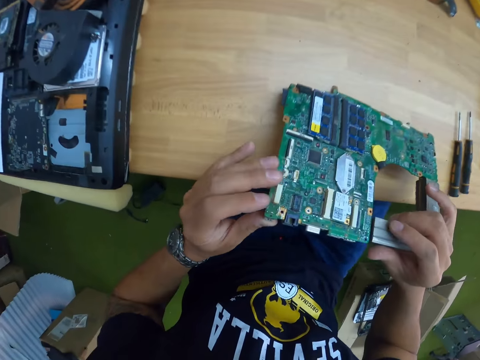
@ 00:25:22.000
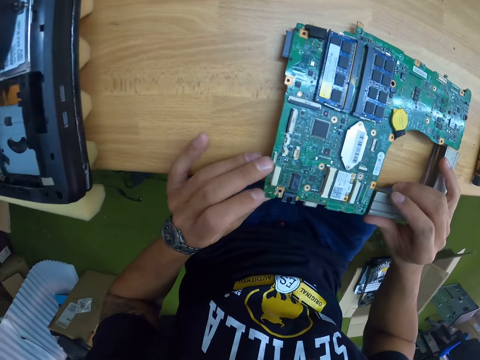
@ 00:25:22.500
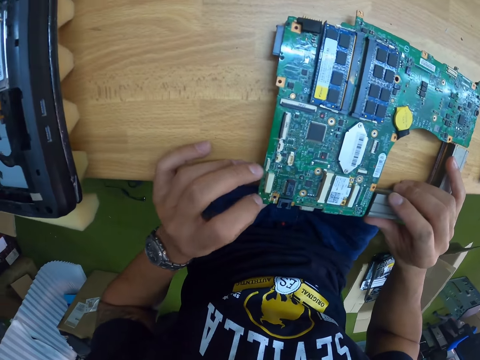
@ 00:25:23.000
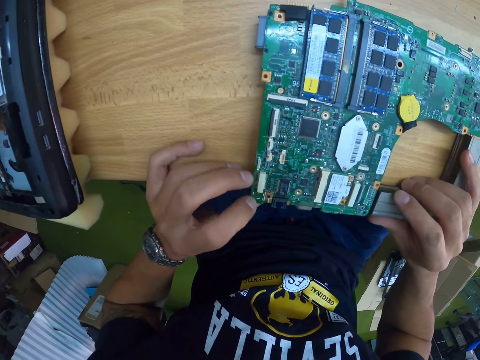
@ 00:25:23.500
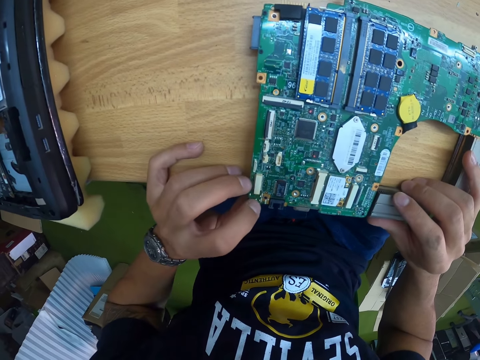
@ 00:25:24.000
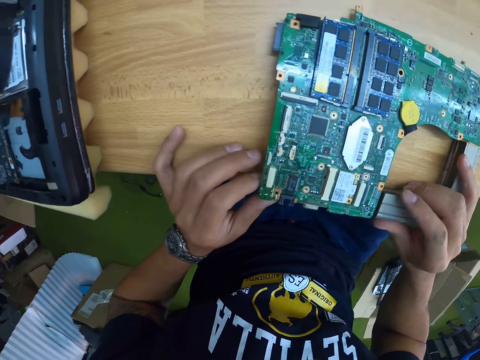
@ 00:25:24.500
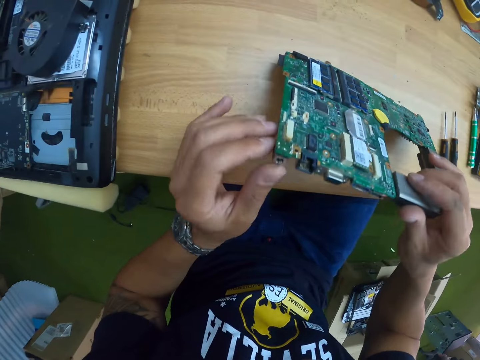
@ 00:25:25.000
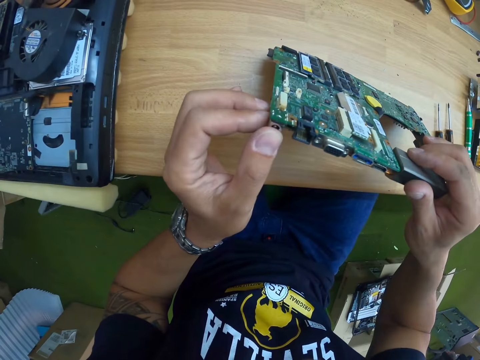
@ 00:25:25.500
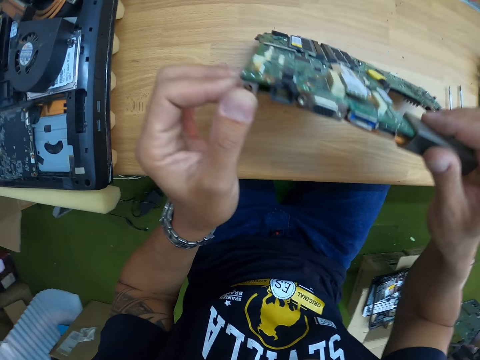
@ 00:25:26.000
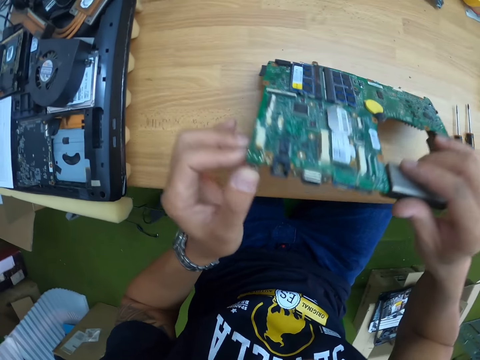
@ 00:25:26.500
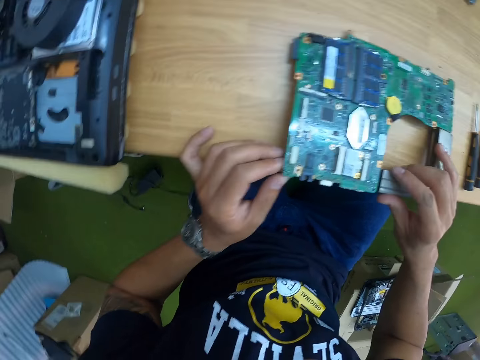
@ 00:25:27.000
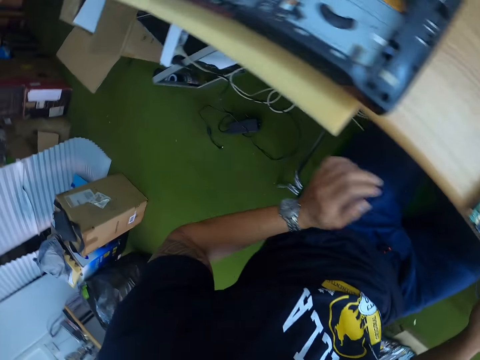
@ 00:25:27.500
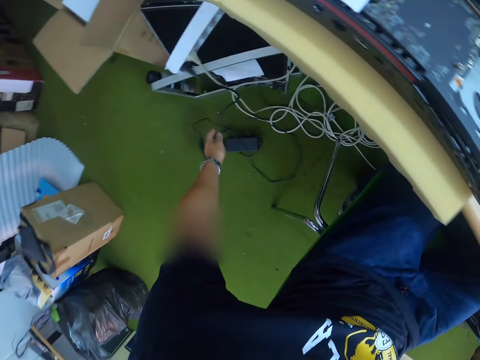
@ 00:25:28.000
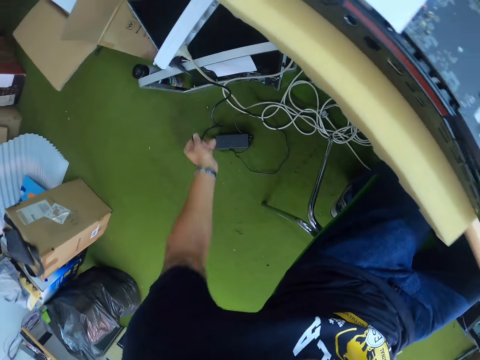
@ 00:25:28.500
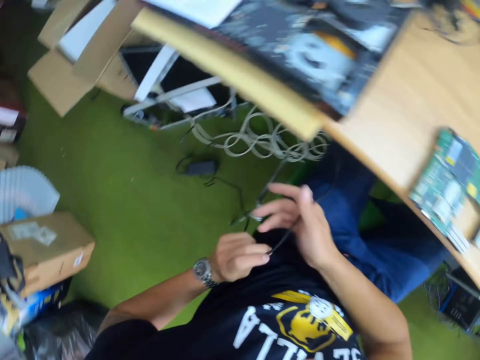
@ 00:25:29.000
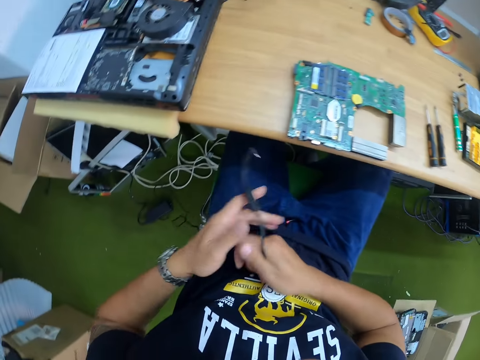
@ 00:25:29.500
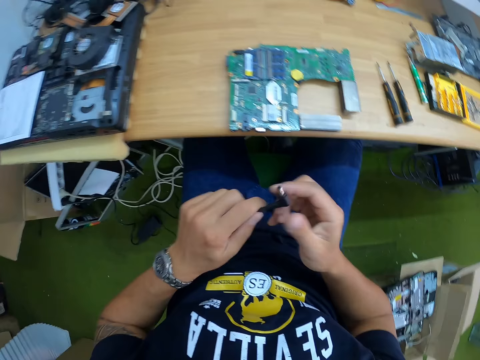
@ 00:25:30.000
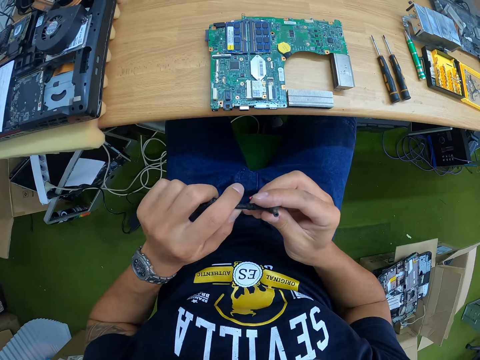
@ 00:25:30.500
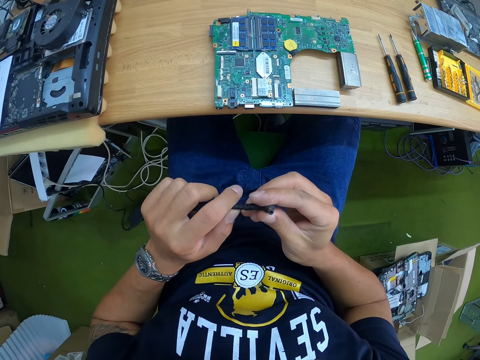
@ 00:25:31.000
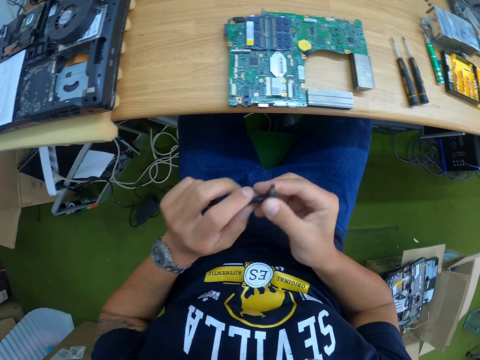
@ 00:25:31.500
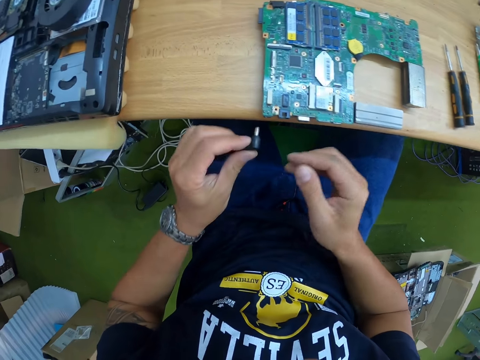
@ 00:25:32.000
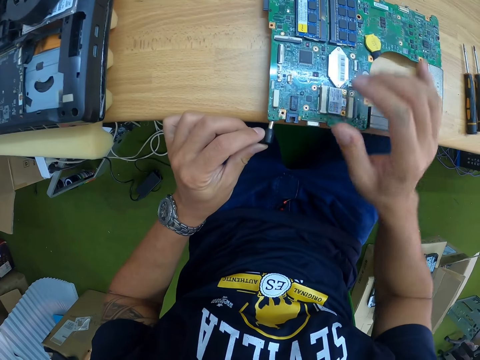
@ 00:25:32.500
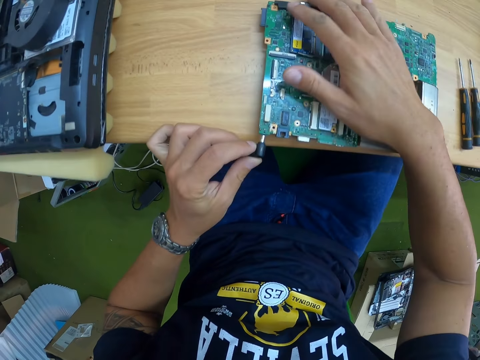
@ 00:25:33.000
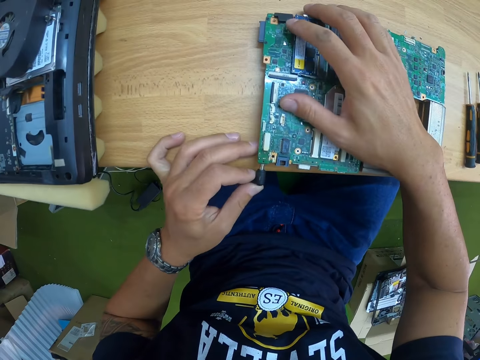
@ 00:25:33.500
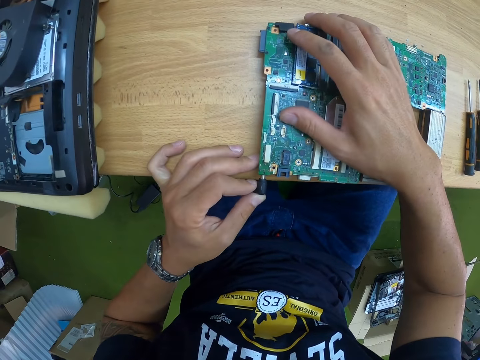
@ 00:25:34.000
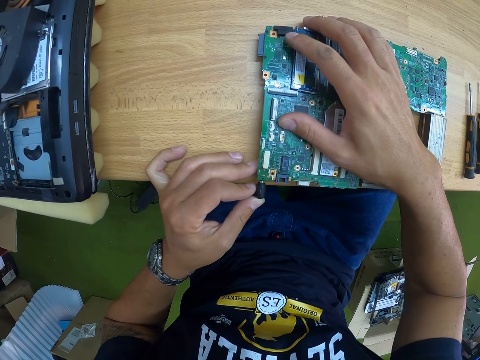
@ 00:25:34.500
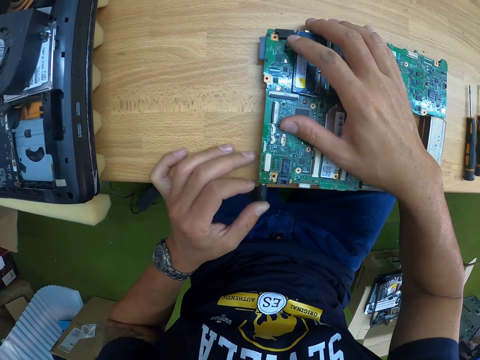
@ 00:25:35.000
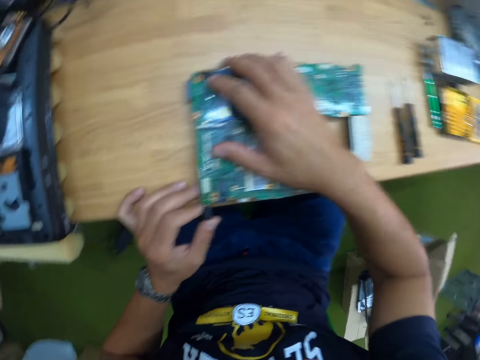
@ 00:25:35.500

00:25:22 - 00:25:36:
The camera wearer places the chip or motherboard on the table with both hands. He looks at the motherboard. He lifts the chip on the table with both hands. He places the chip on the table with both hands. He picks up a charger from the floor with his left hand. He holds the charger with both hands. He fits the charger into the chip on the table with his left hand. He places his right hand on the chip on the table.

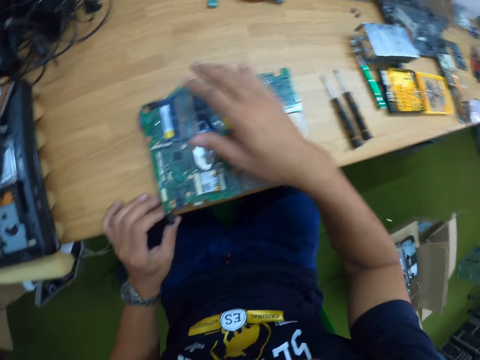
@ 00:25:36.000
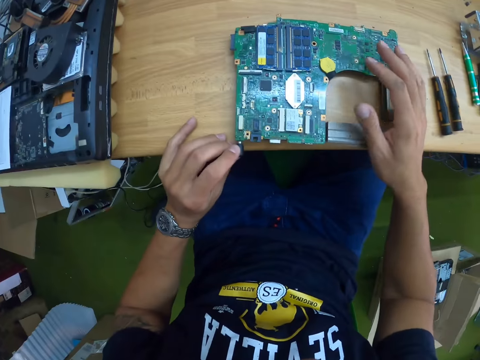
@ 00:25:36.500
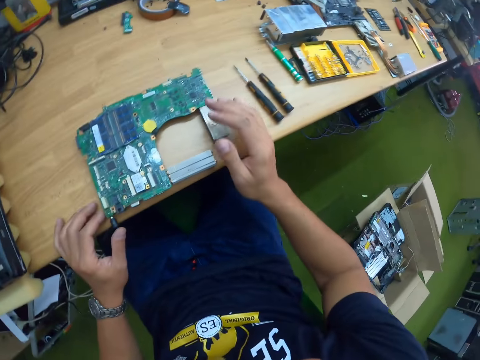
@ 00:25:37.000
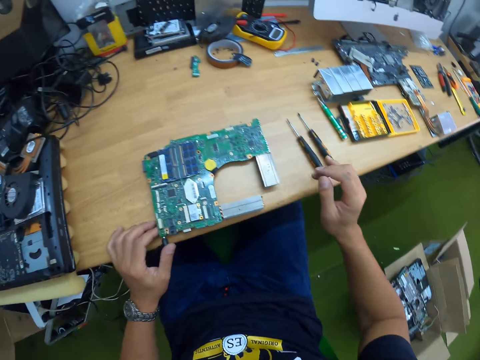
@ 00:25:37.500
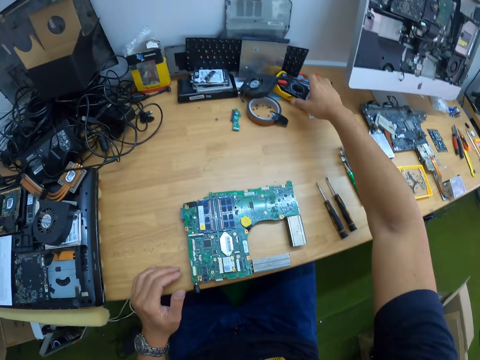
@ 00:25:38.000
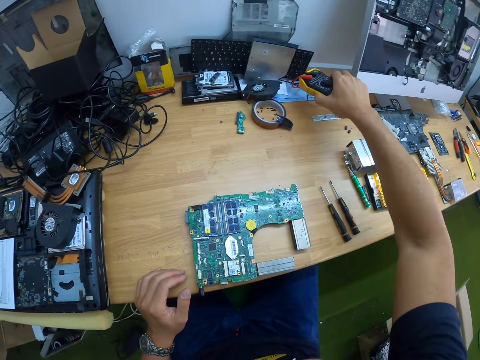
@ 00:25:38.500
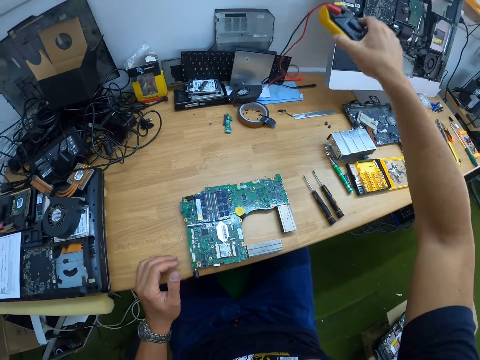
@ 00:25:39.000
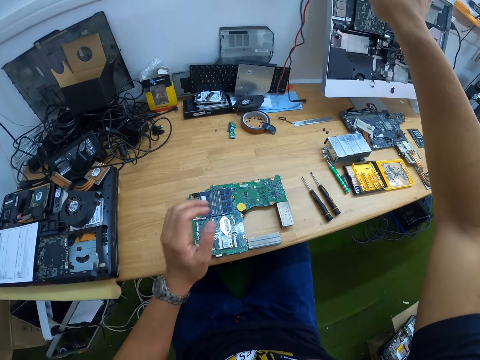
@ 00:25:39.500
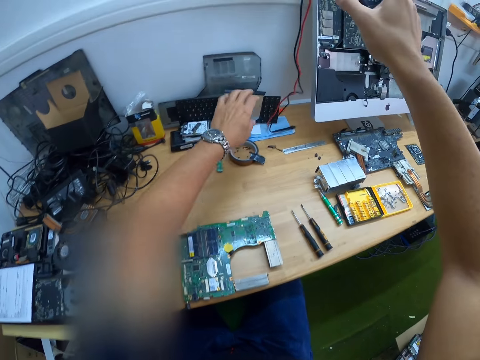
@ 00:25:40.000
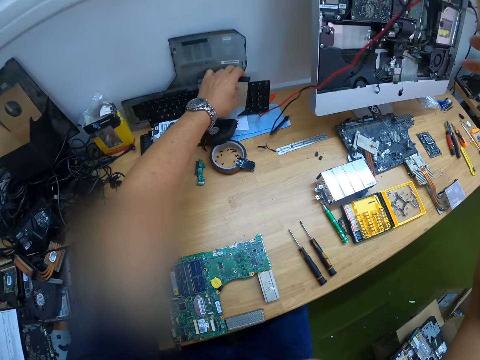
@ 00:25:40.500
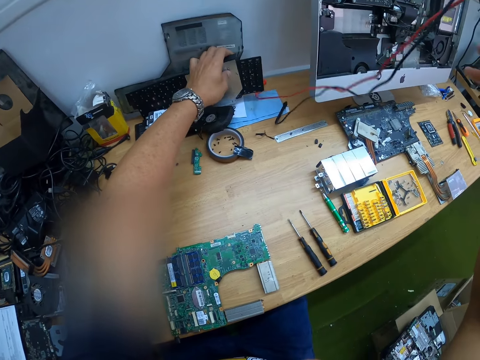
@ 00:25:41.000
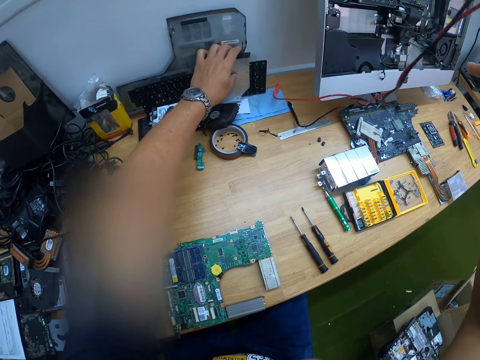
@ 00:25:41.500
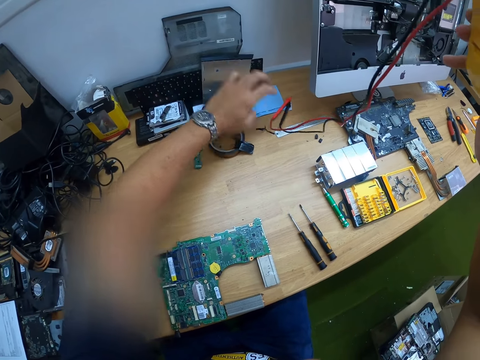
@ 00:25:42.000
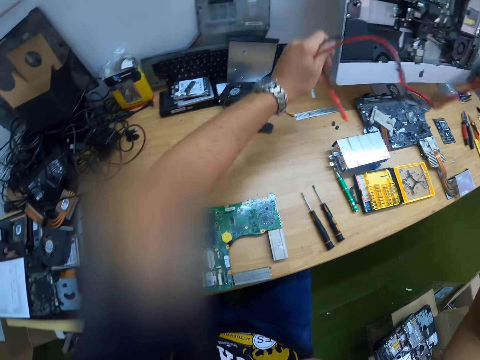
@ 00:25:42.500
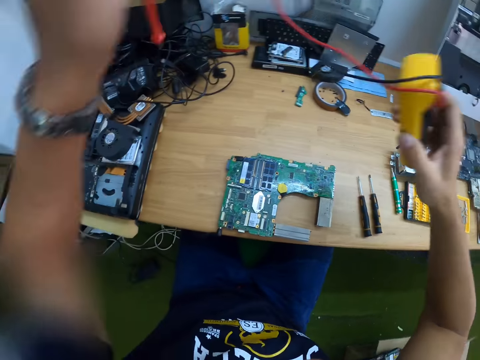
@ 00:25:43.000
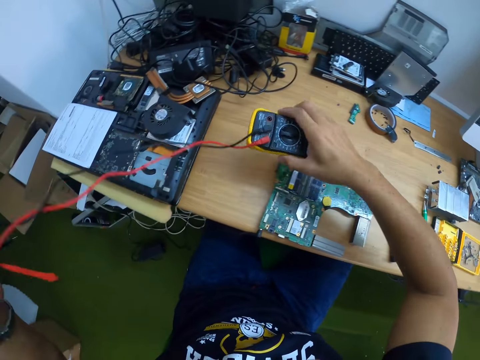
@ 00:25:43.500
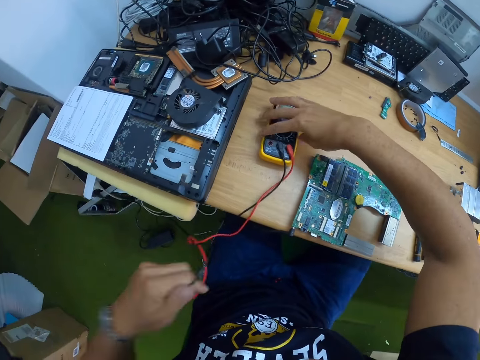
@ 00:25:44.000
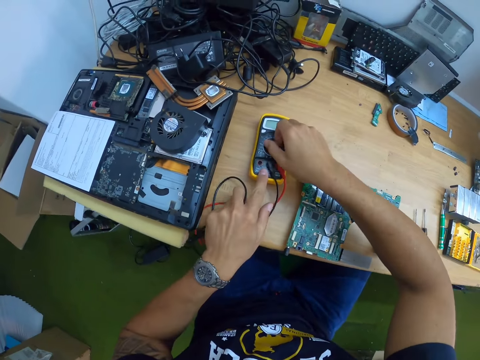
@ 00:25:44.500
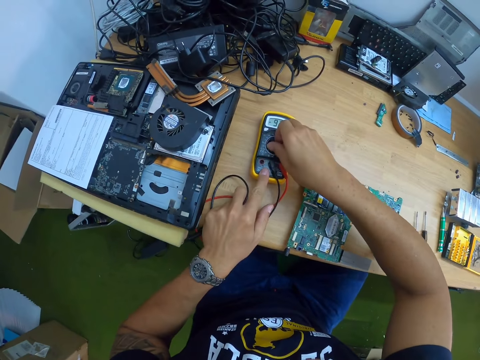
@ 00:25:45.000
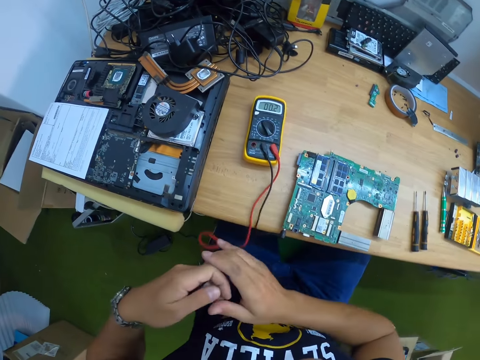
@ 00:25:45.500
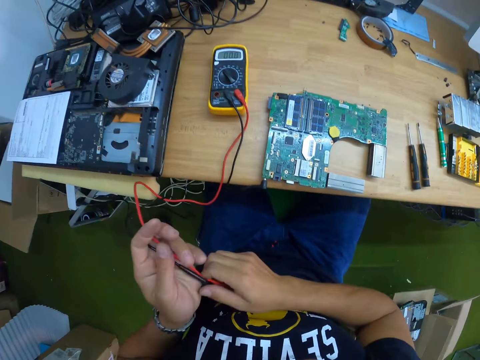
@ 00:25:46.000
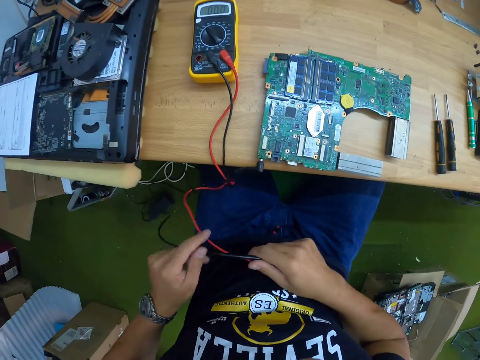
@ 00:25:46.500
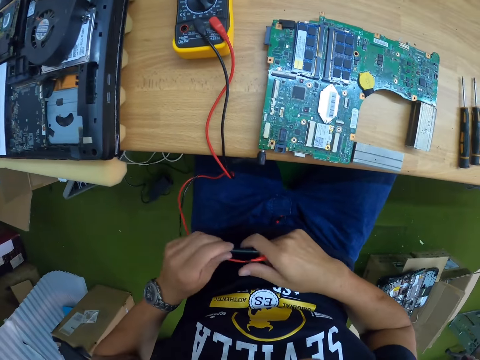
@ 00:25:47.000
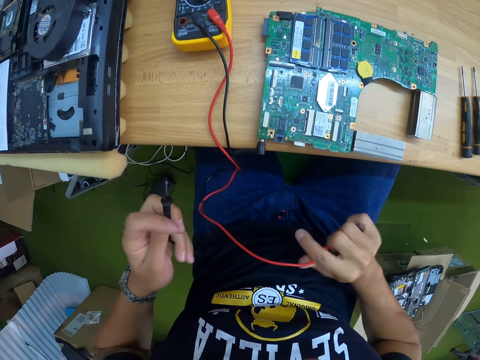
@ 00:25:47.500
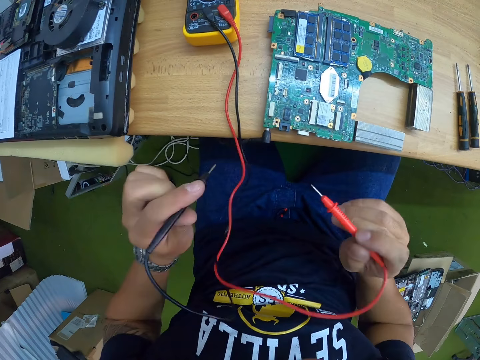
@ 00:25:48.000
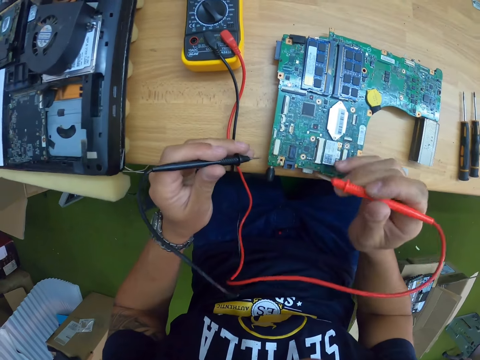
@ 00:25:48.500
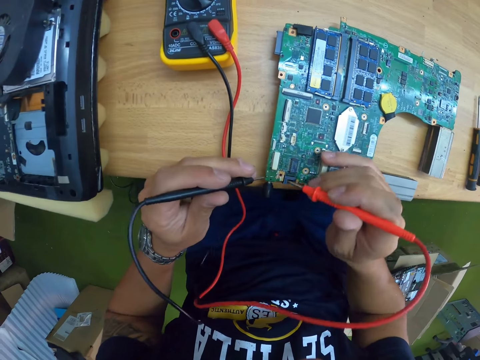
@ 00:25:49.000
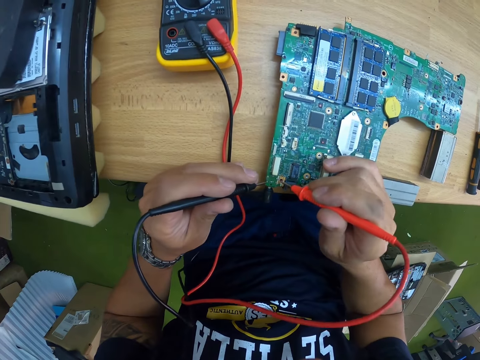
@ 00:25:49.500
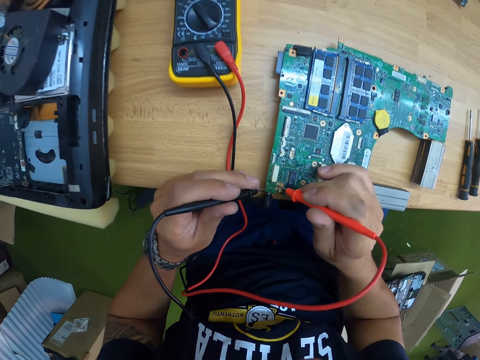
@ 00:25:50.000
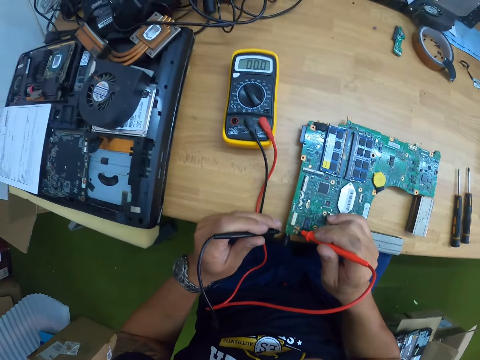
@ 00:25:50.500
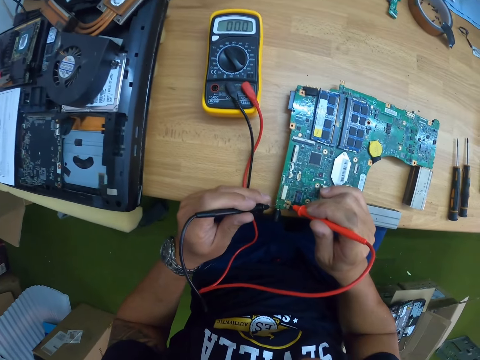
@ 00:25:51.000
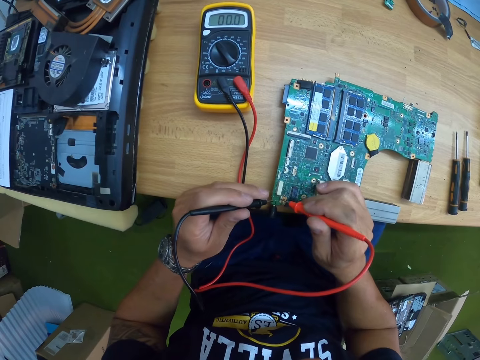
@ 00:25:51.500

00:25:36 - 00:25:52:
The camera wearer takes his right hand off the chip on the table. He picks up a voltmeter or multimeter tester from the table with his right hand. He lifts the keyboard. He holds a panel shield on the table with his left hand. He picks up the wire of the voltmeter with his left hand. He places the voltmeter in his right hand on the table. He places his left hand on the voltmeter. He turns the switch of the voltmeter with his right hand. He sets the multimeter tester. He holds the wire of the voltmeter with both hands. He puts the multimeter tester on the laptop. He places the test probe of the voltmeter in his hands on the chip on the table.
